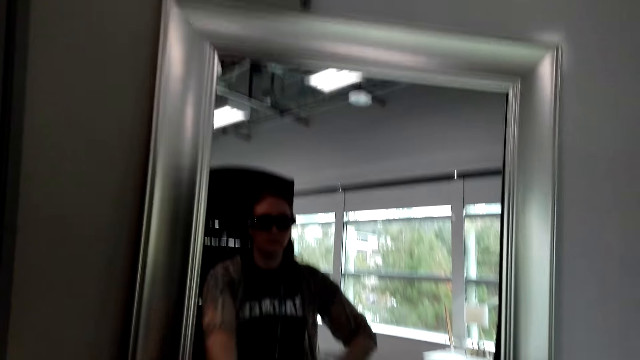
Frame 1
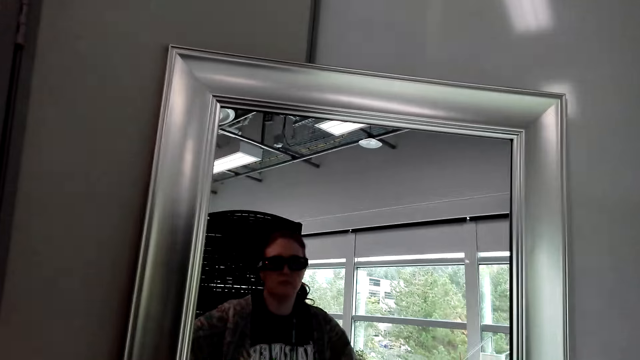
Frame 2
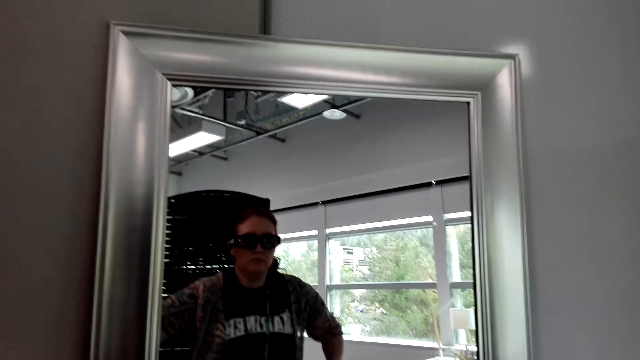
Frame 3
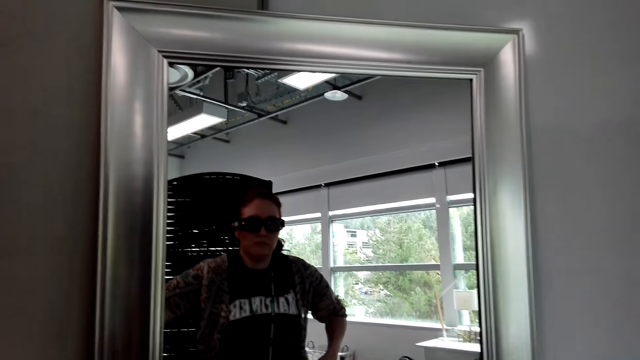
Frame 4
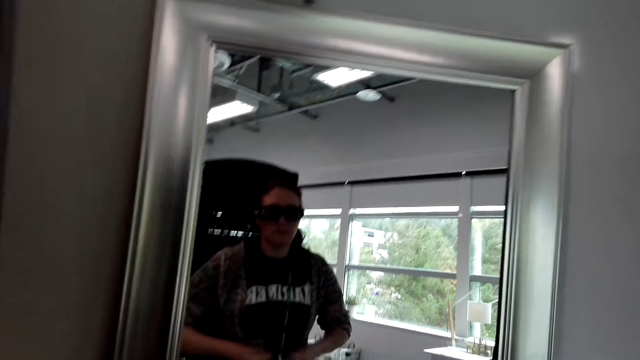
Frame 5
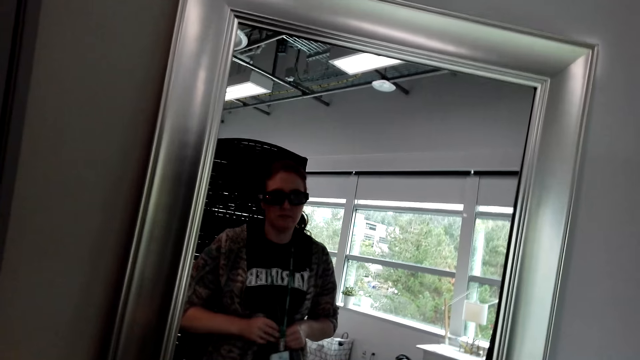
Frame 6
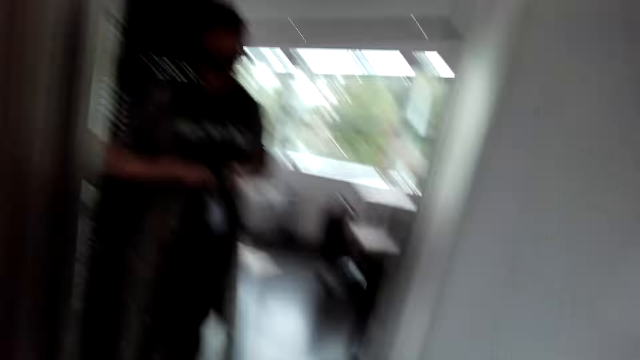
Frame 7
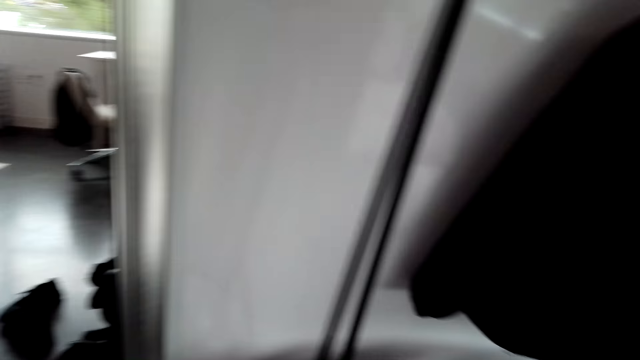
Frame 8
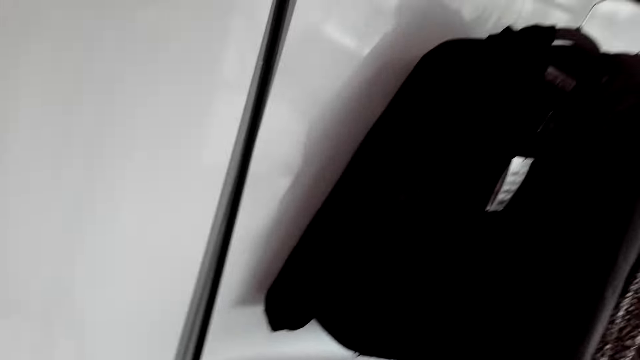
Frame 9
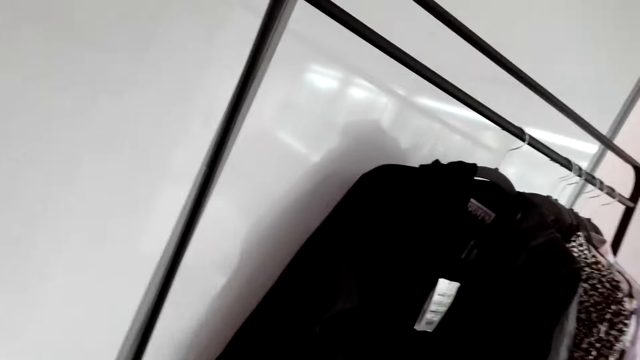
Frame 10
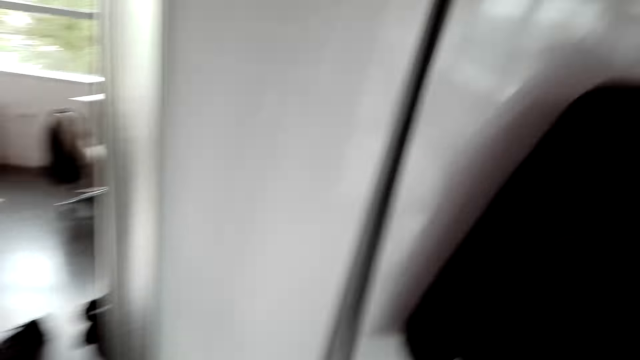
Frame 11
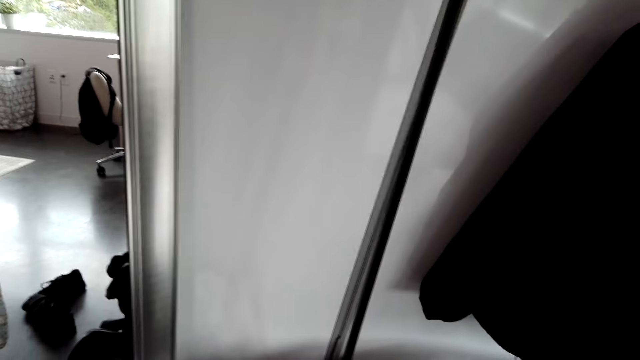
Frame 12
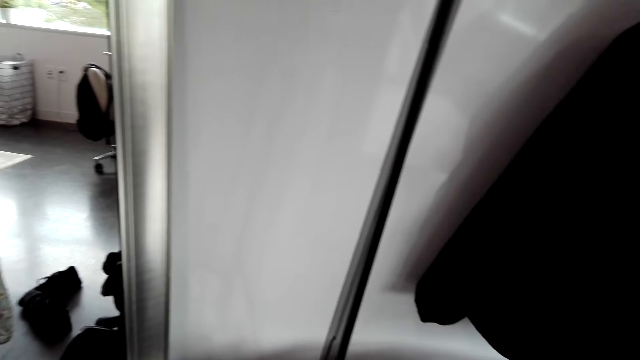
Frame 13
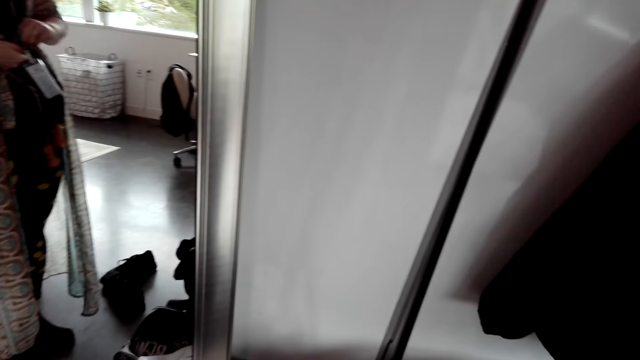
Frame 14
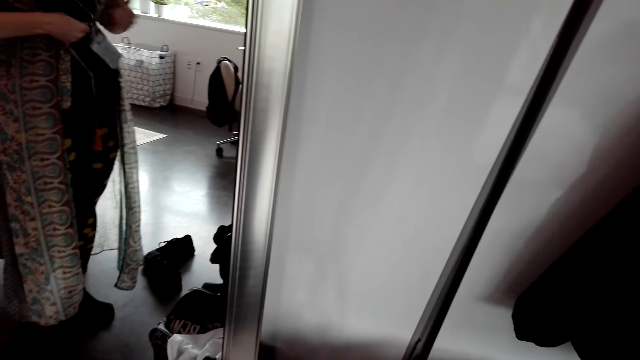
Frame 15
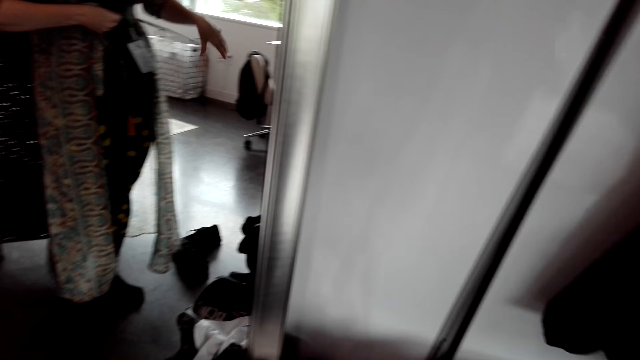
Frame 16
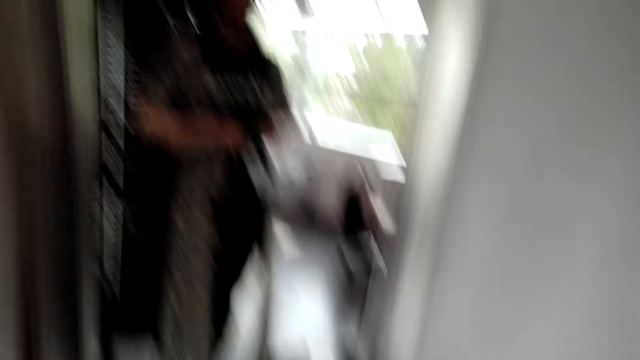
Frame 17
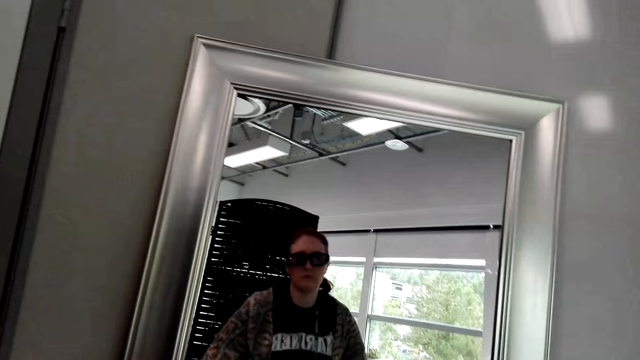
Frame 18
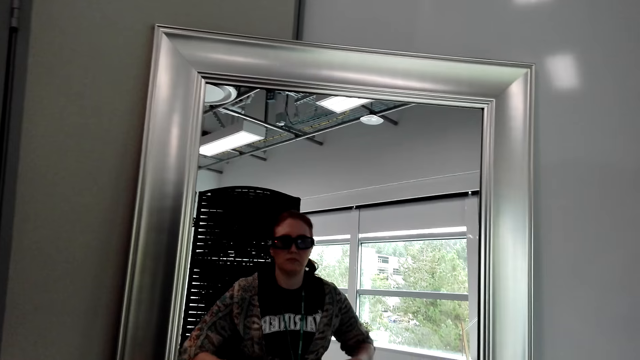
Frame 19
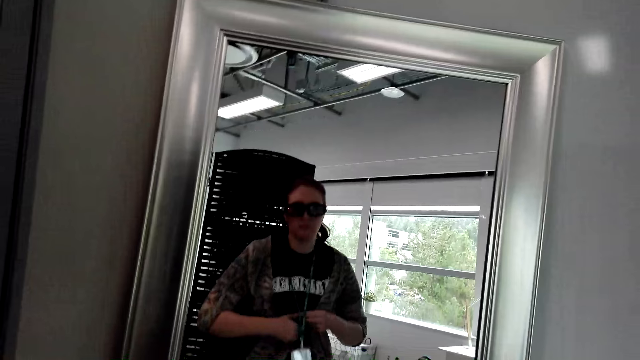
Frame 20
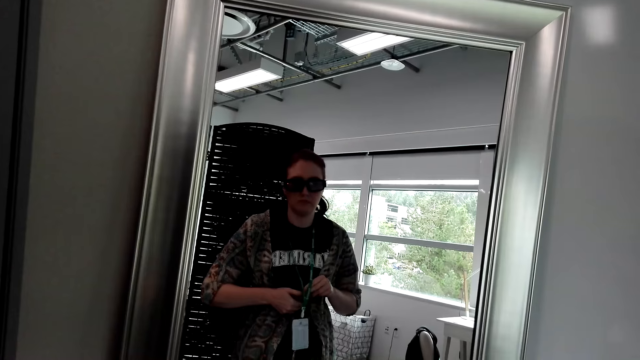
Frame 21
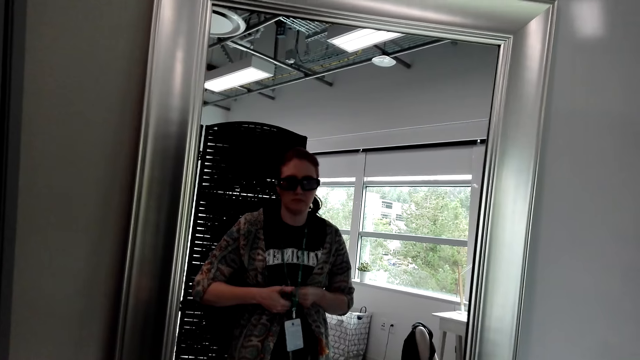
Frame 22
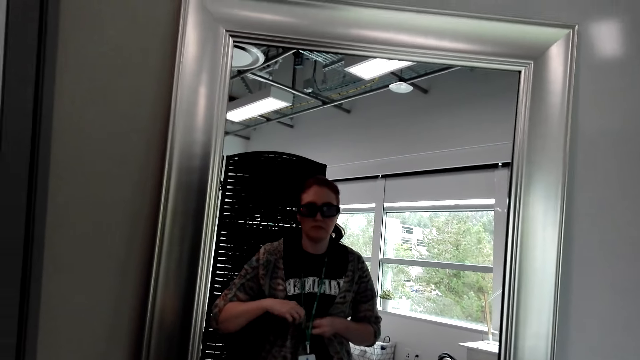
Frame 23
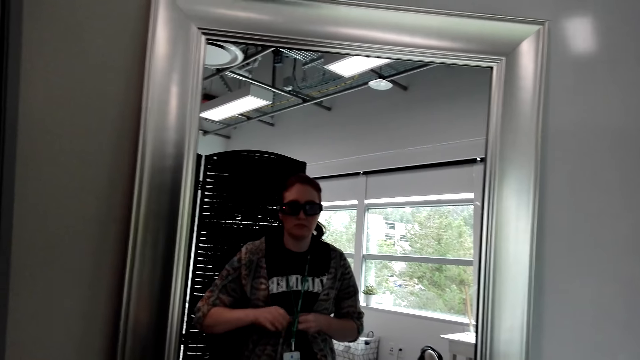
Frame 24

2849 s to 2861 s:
The camera wearer ties the laces on the shirt.

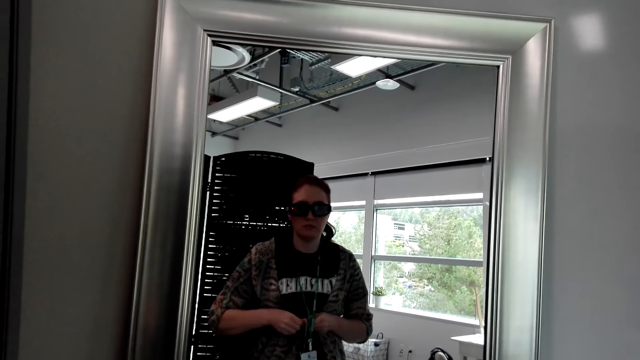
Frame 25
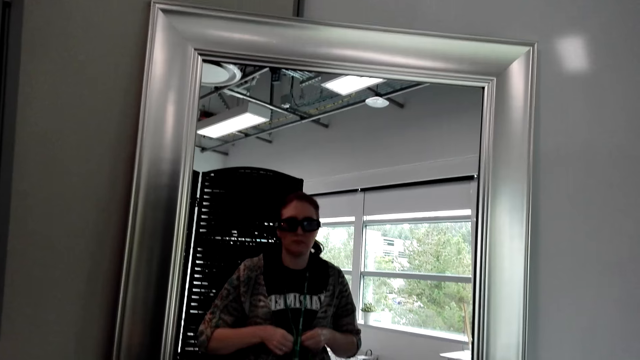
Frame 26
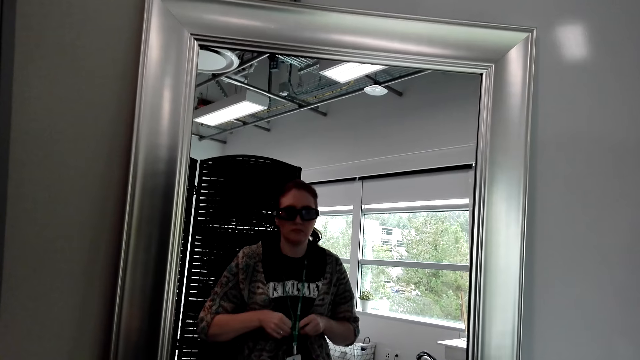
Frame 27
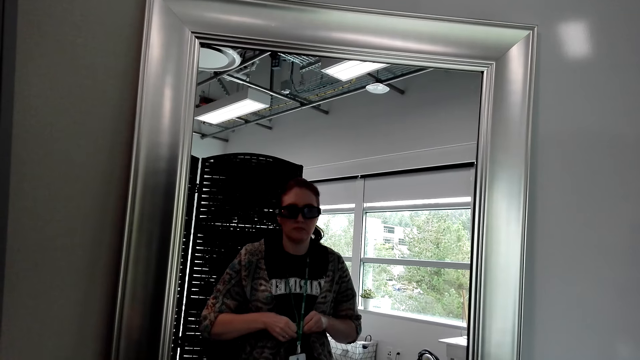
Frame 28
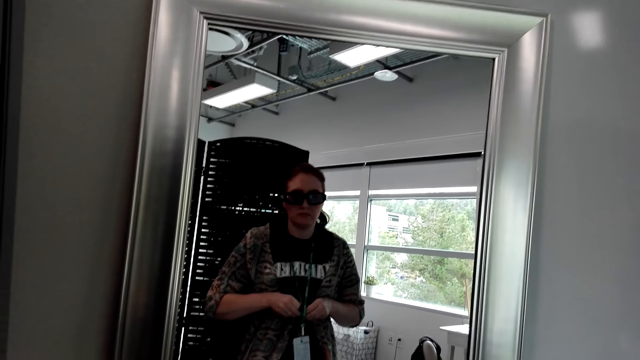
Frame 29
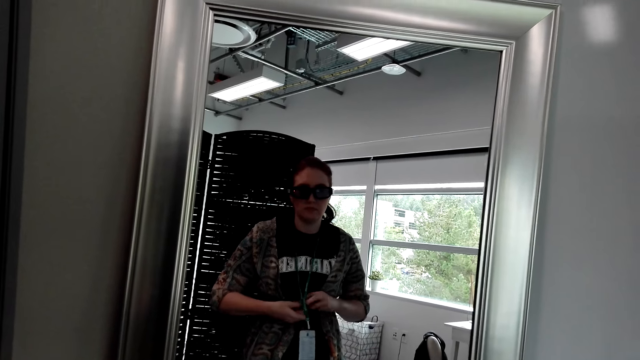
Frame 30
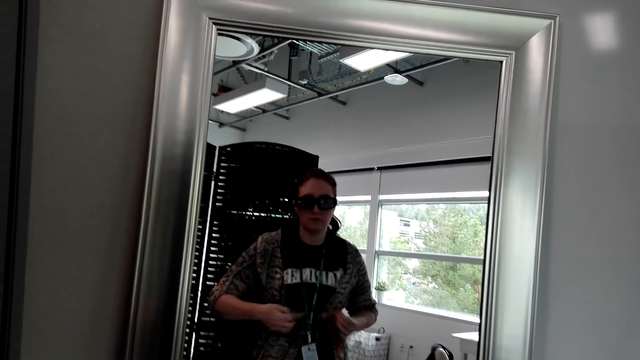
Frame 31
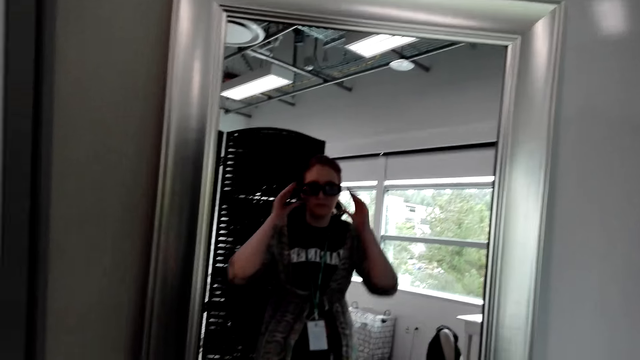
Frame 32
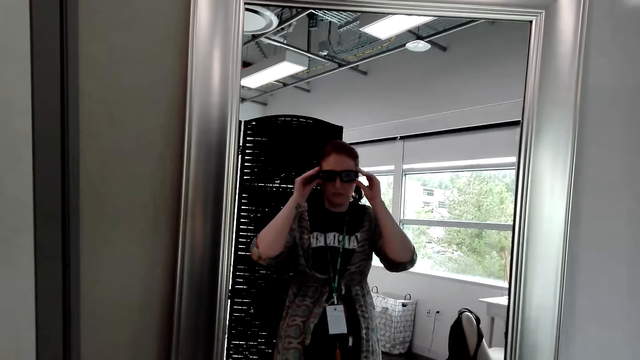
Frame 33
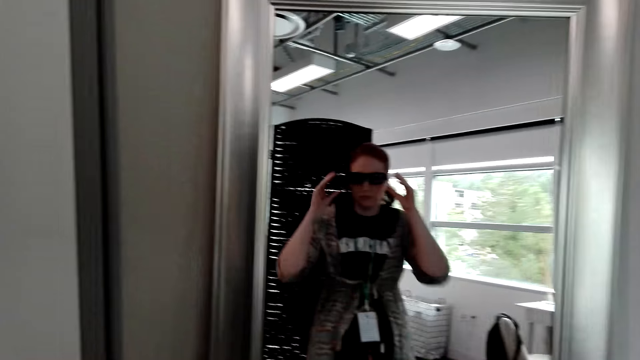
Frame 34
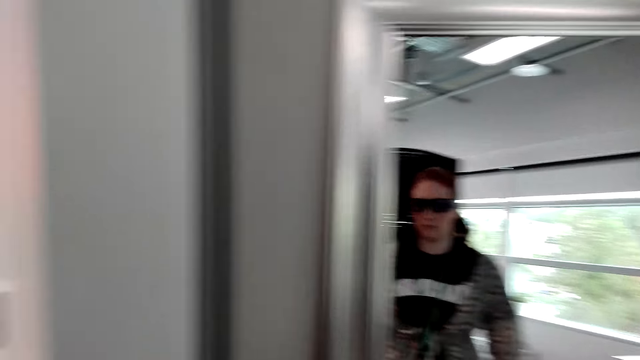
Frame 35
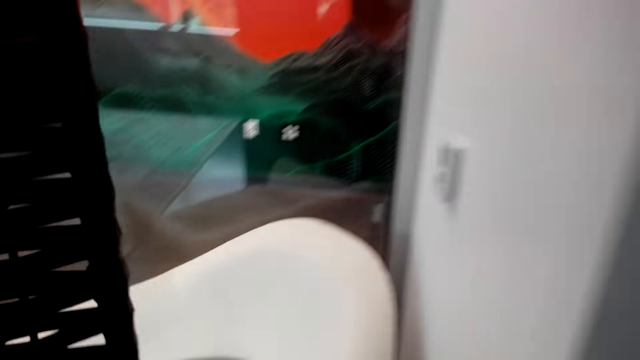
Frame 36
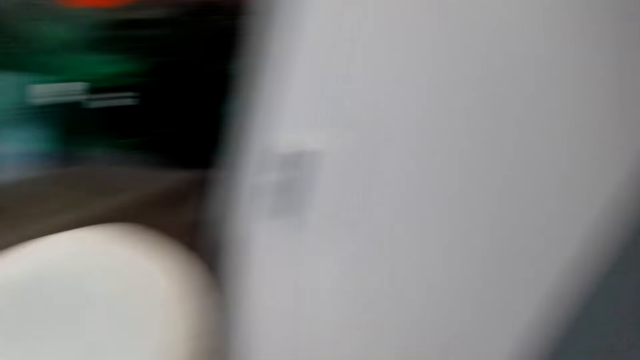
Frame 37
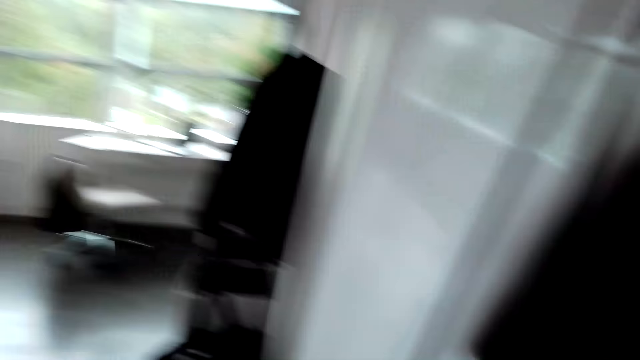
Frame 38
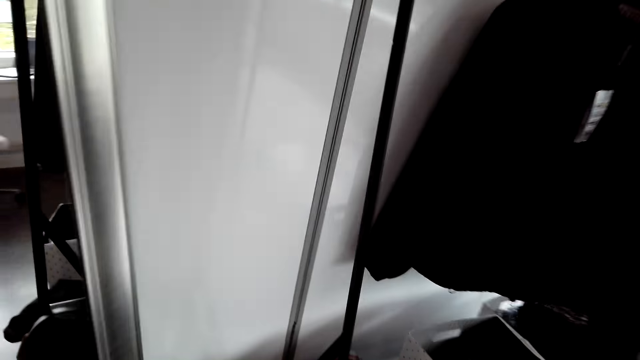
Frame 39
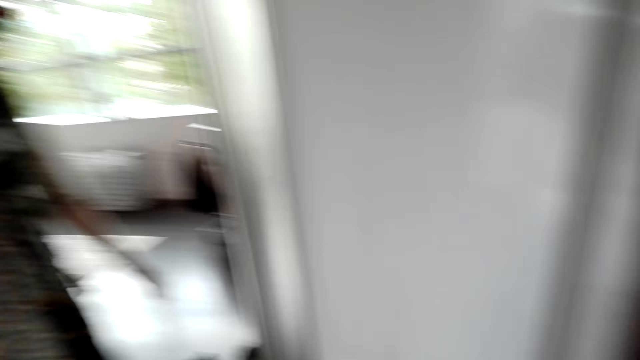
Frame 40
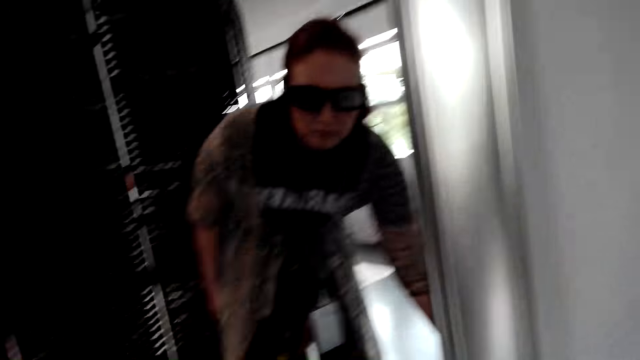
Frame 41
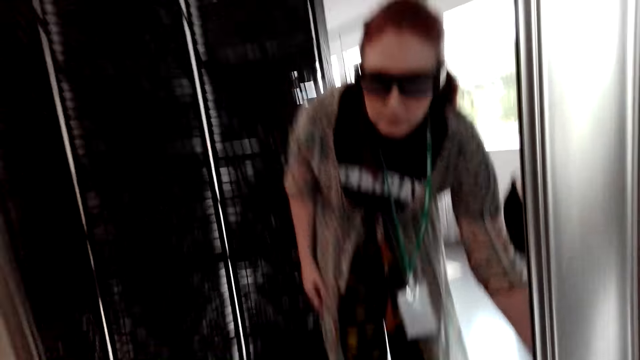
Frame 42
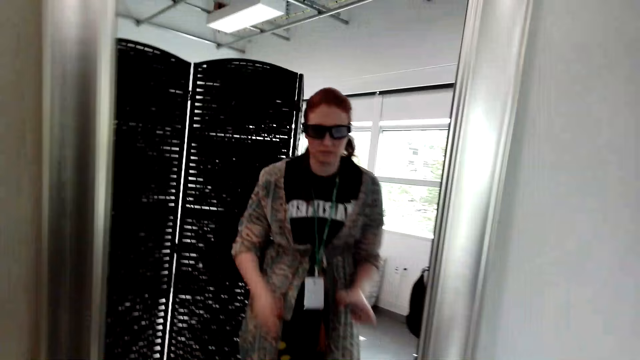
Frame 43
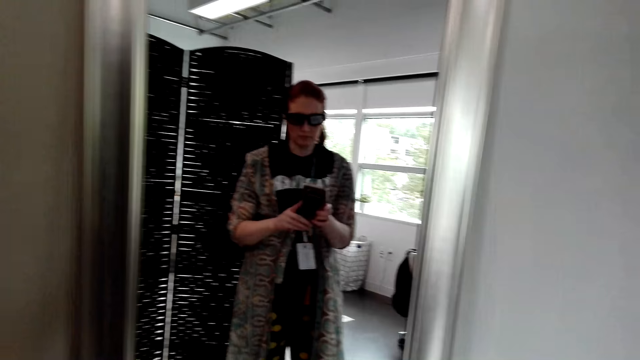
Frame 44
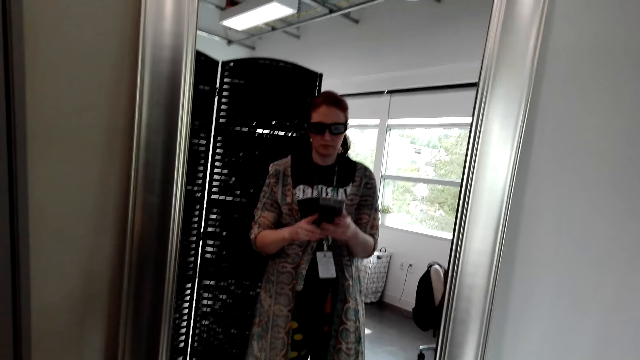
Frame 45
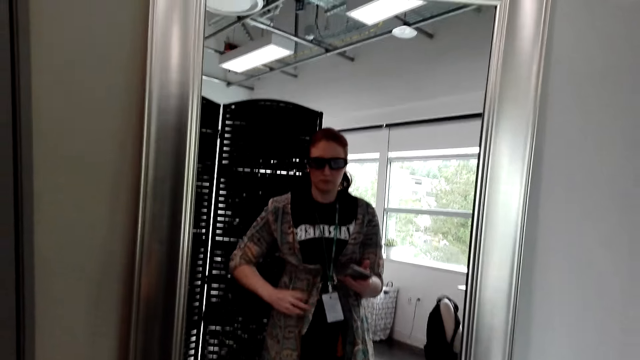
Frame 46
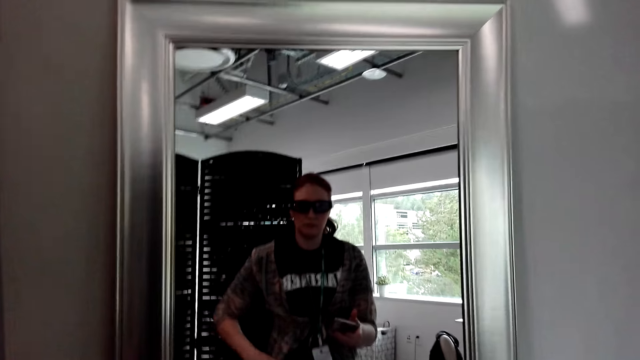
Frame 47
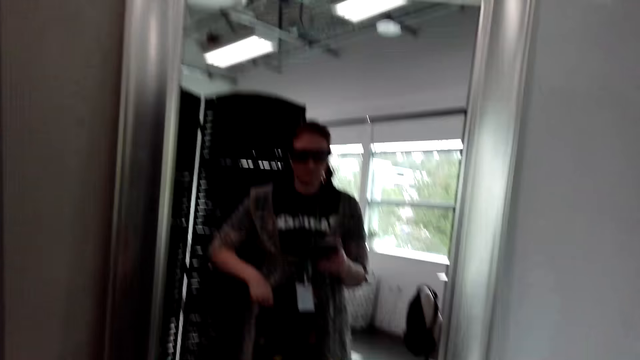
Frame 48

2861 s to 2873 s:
The camera wearer touches her glasses. She adjusts the camera. She looks around. She picks up her phone. She holds the phone in her hands.
